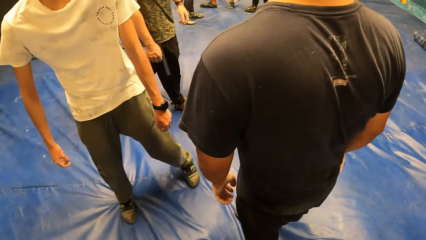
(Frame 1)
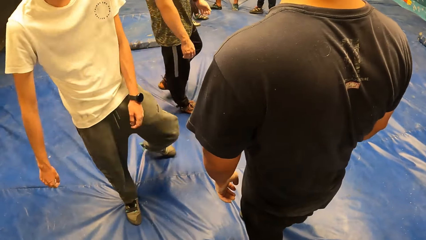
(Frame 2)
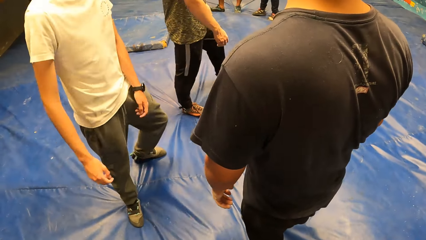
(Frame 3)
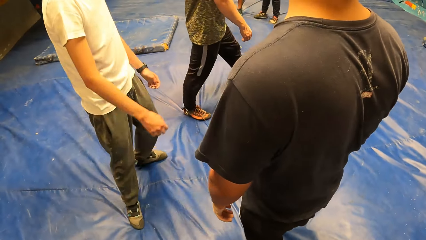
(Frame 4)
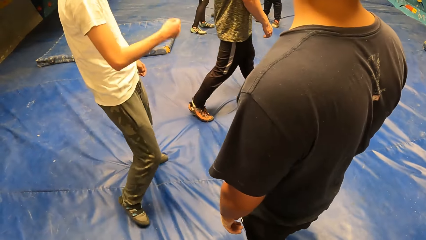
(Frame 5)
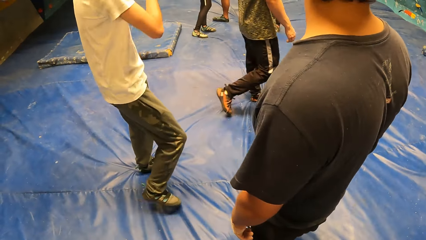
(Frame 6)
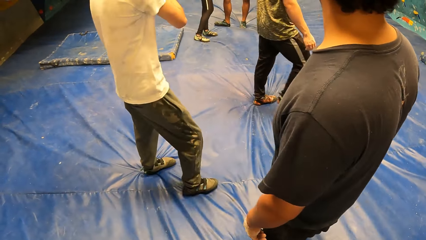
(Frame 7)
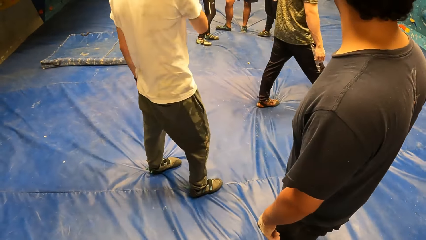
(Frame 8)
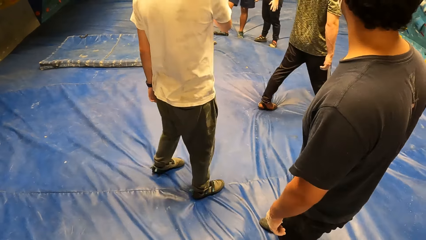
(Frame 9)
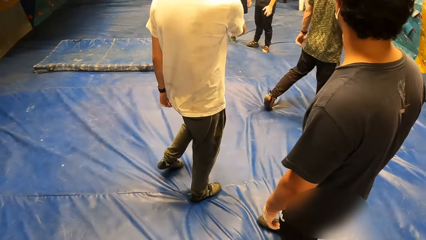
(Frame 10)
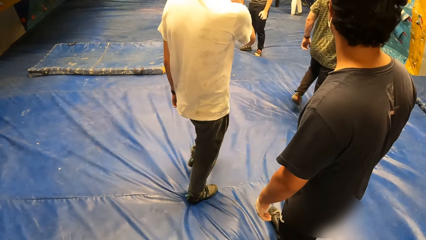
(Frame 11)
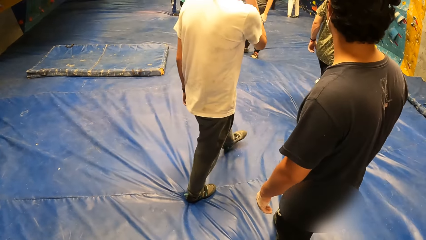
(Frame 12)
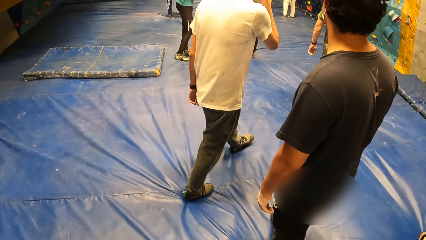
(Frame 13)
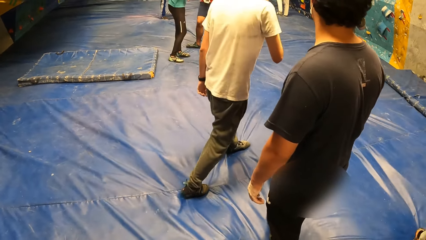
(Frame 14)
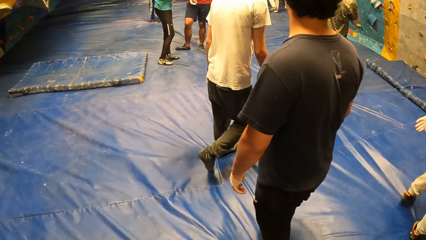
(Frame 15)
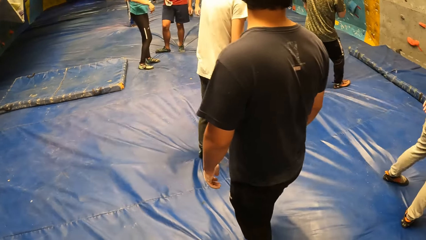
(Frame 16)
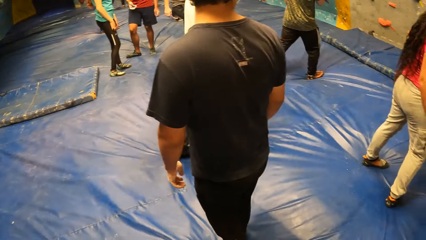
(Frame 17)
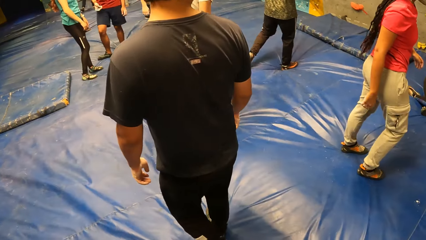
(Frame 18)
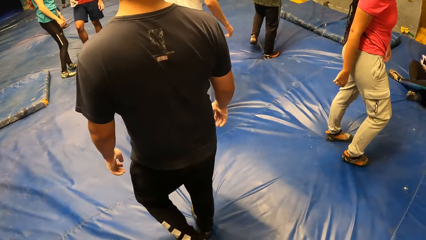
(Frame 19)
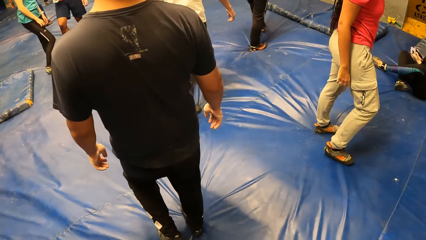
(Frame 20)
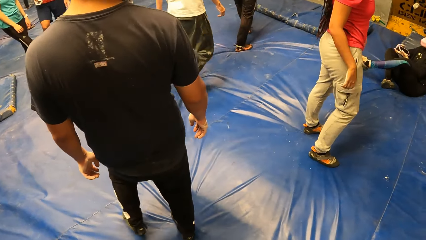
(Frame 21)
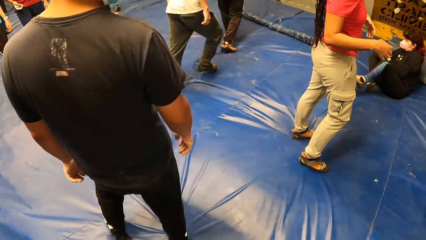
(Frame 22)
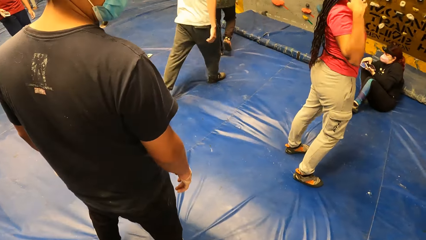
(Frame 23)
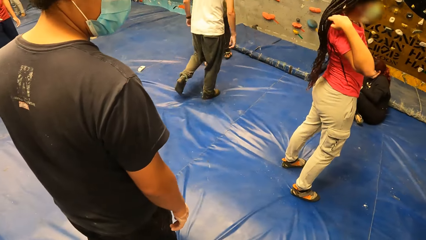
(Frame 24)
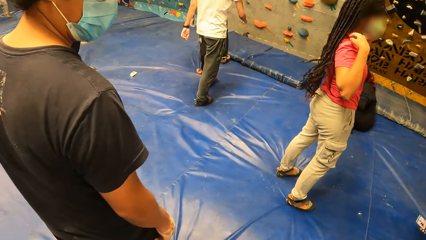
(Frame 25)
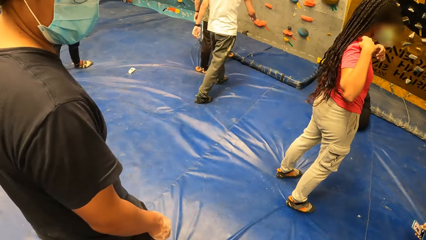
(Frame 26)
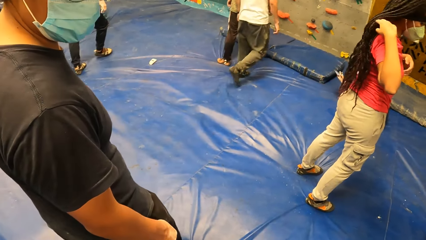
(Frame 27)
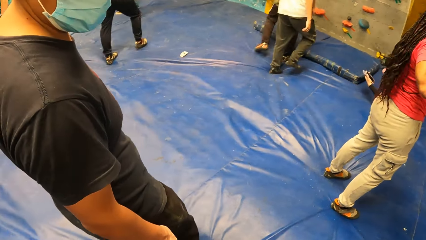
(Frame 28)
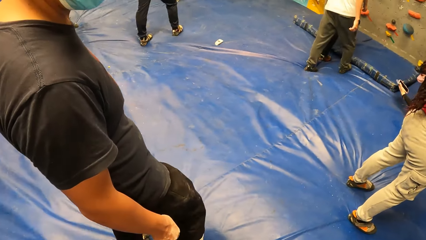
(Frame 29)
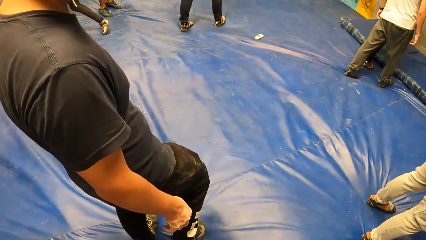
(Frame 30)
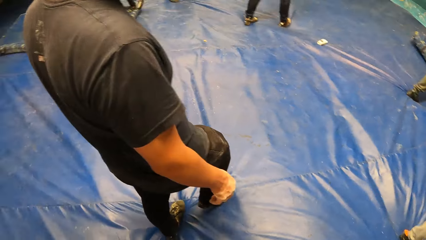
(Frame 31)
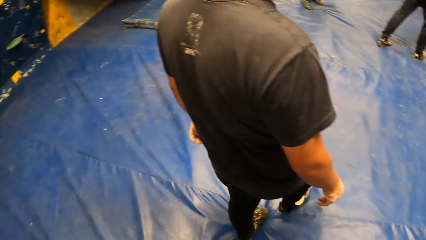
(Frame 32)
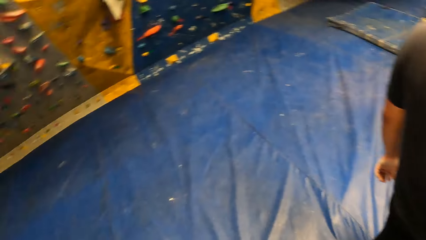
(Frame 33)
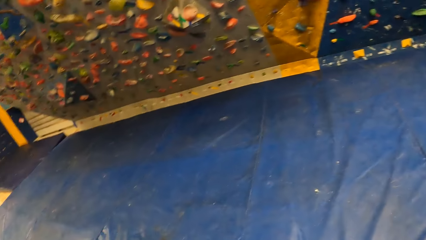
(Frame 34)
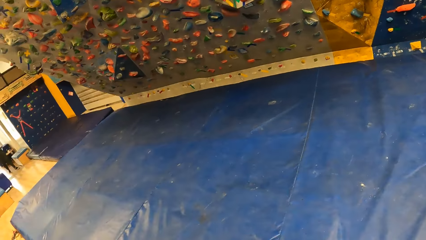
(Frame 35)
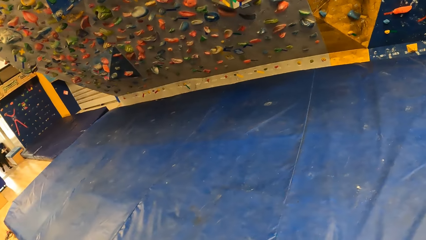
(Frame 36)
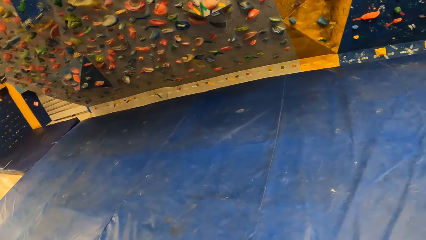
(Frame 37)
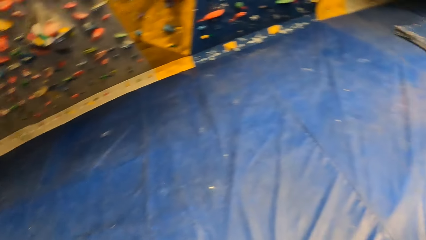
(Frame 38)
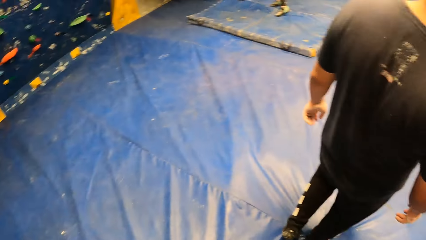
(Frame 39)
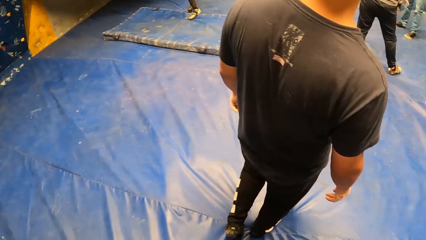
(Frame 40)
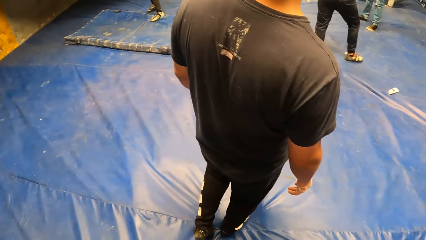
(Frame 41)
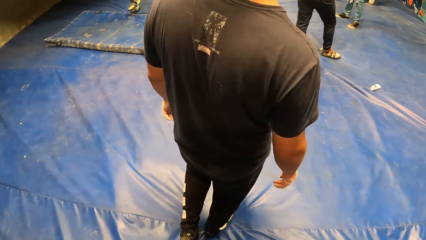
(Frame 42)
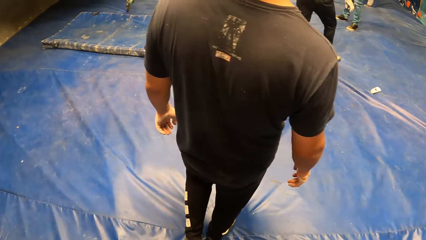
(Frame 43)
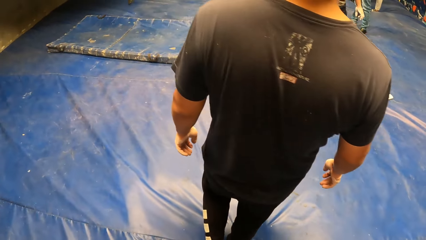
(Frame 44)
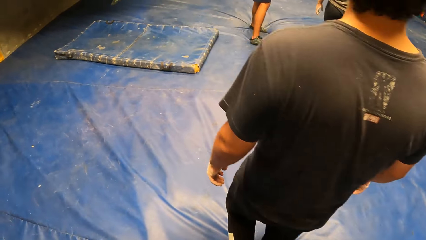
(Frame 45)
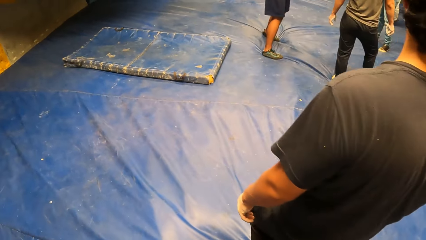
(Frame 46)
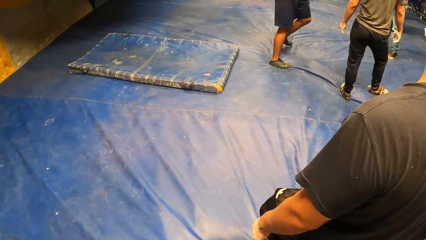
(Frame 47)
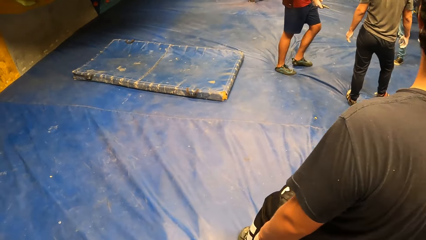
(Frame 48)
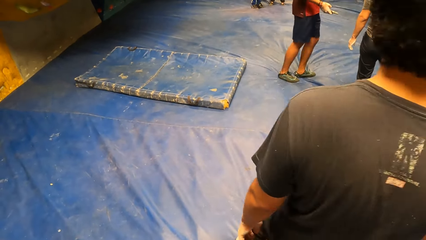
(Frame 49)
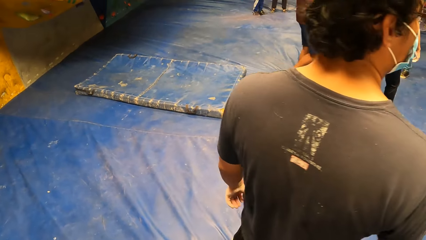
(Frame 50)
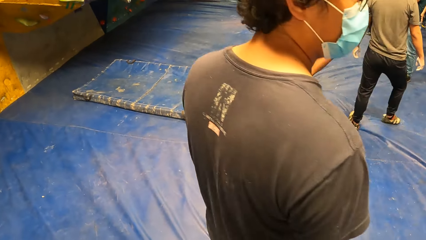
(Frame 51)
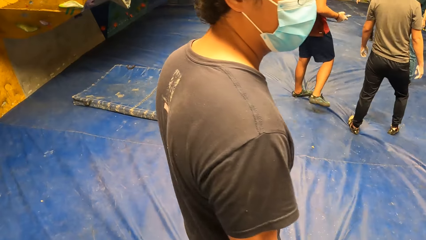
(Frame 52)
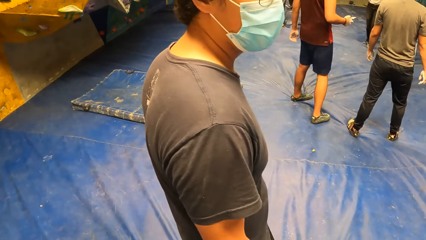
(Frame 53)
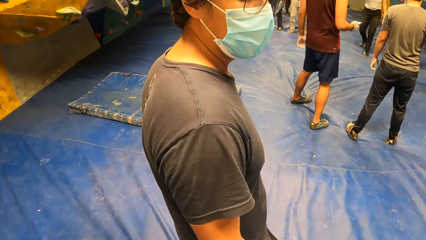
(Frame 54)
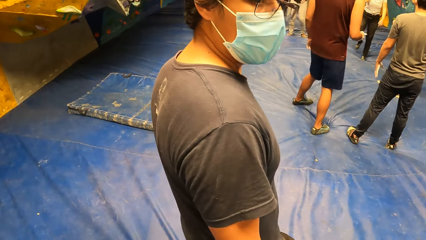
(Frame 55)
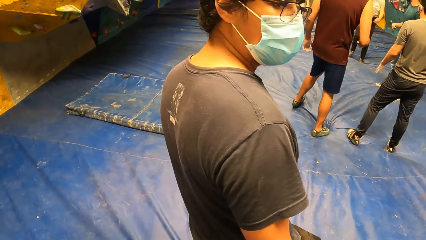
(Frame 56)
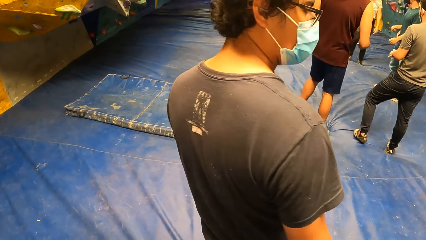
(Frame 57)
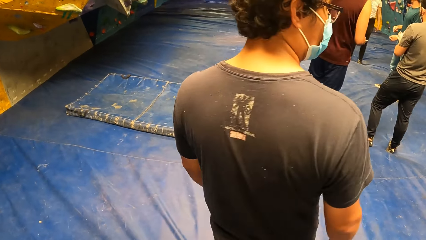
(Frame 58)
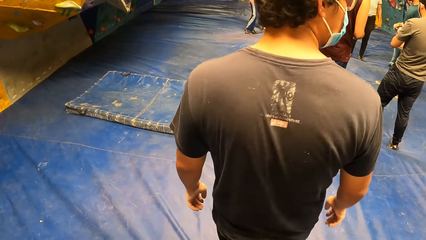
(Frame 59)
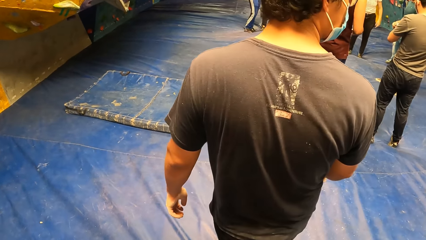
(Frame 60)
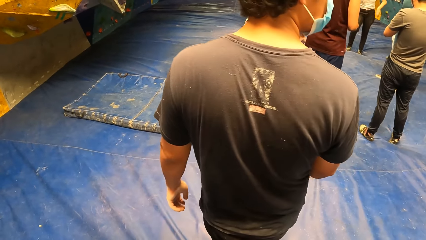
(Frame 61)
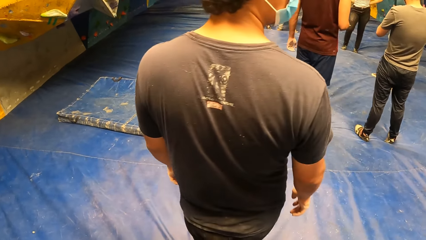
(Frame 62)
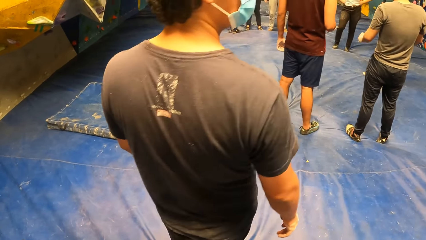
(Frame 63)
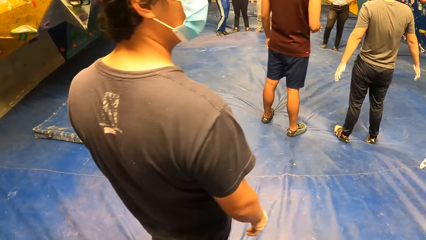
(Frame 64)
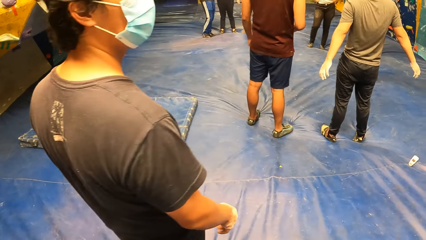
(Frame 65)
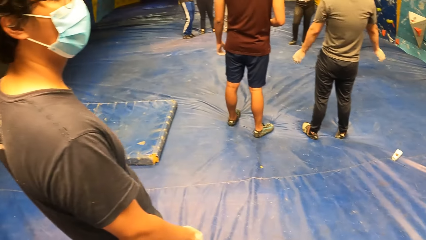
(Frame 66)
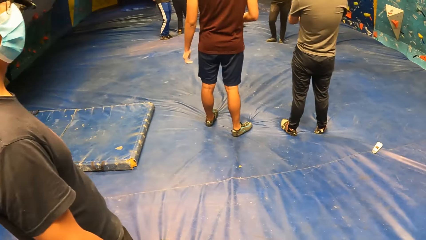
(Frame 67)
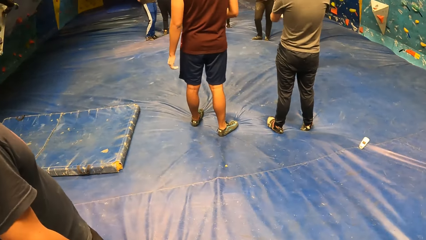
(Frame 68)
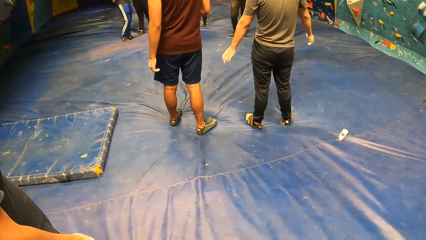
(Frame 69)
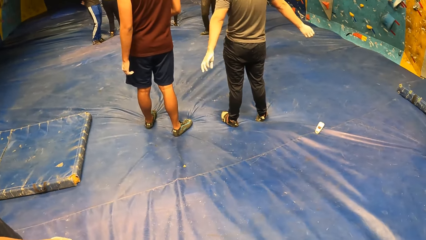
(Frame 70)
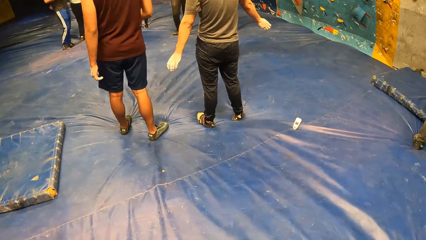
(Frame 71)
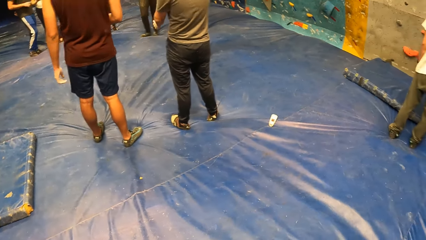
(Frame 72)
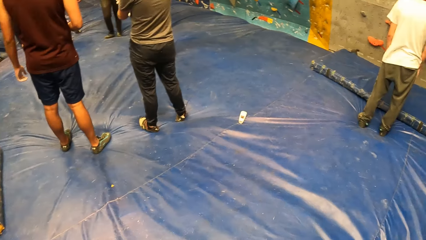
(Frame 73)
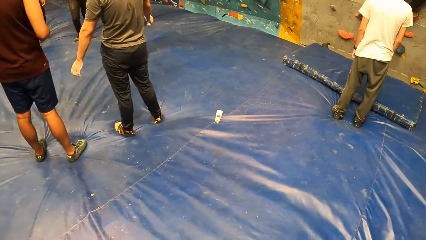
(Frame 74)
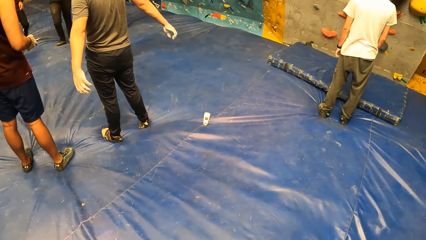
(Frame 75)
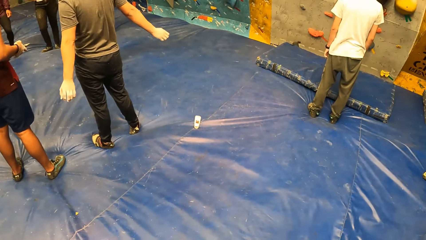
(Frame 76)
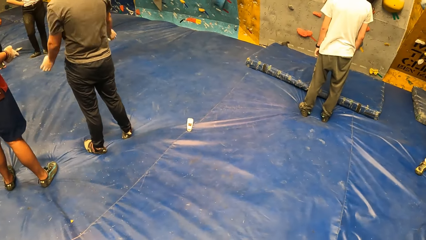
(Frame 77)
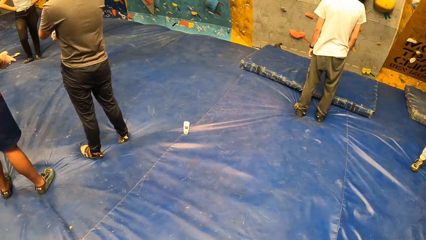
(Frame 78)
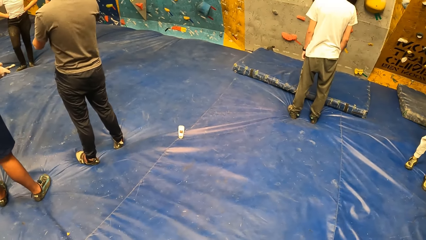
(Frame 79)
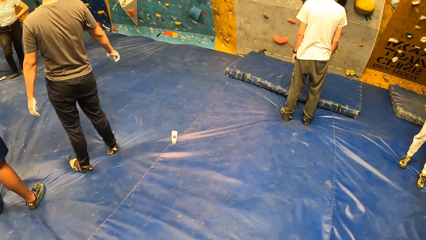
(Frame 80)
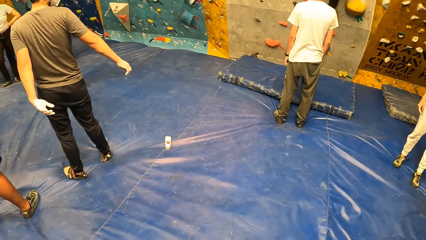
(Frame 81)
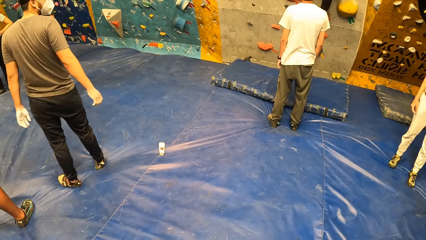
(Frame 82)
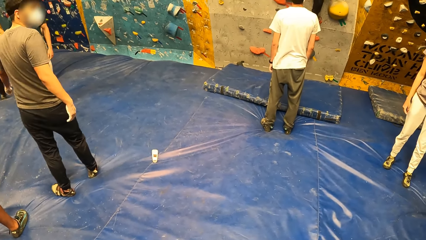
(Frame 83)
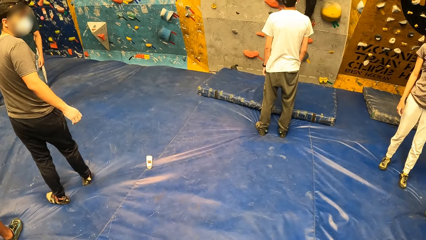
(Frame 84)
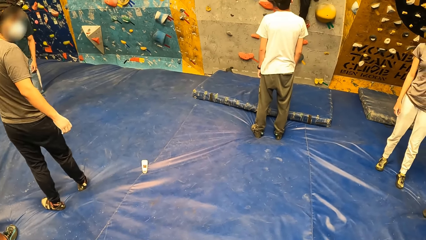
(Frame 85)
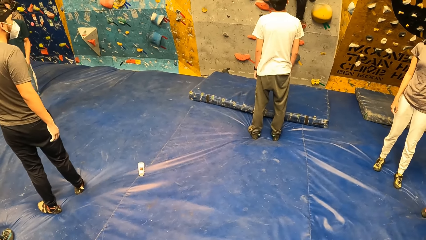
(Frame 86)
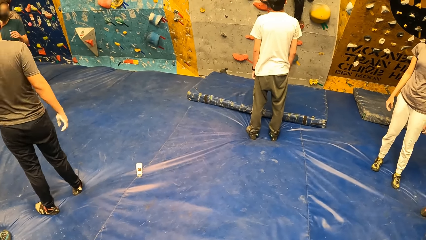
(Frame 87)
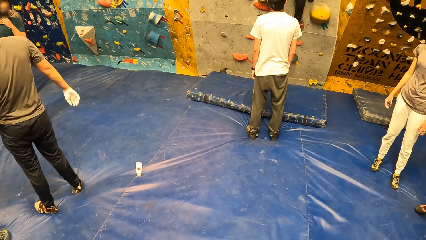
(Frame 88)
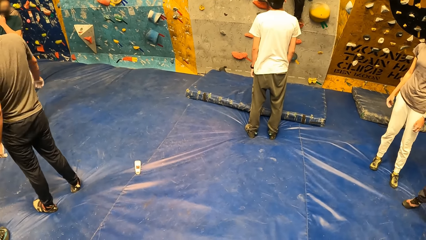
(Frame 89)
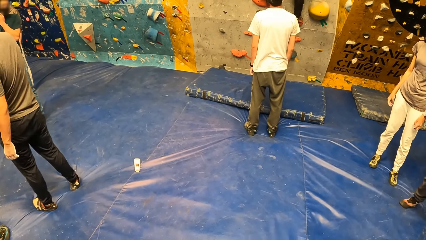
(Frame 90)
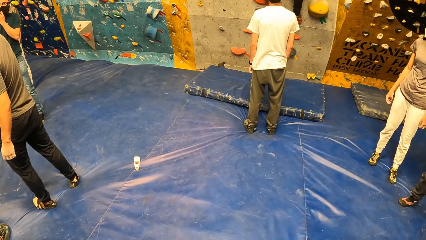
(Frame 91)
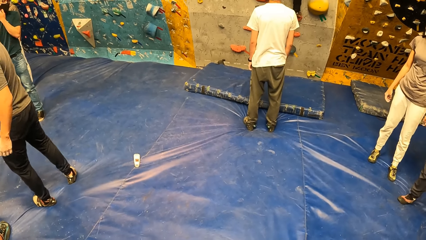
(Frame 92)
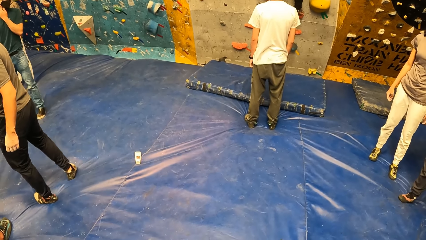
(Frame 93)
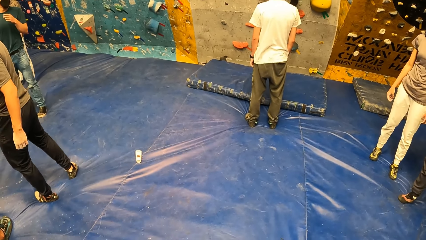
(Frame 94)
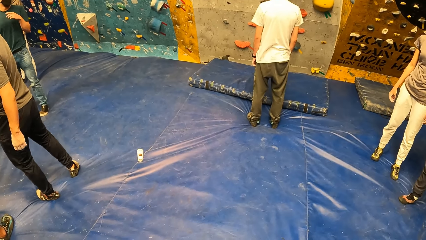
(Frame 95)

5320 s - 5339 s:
A man walks to a wall. Another man walks to the wall. A woman moves around the room. A third man looks backward. The woman moves her hair. The camera wearer looks around. The third man turns around. A fourth man moves in the room. A fifth man moves in the room. The third man does something. The fifth man claps his hands. The camera wearer looks around. A sixth man does something. The fifth man looks backward. A seventh man adjusts his mask. The fifth man turns around.
